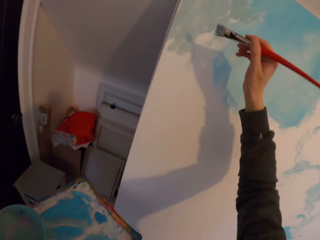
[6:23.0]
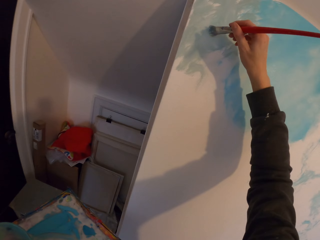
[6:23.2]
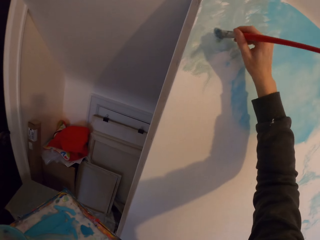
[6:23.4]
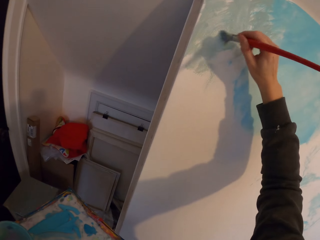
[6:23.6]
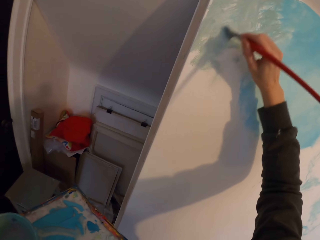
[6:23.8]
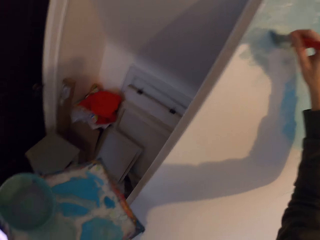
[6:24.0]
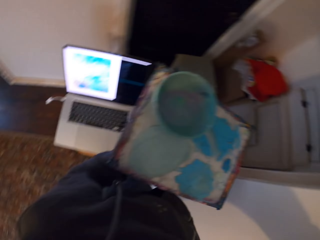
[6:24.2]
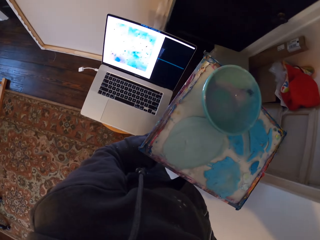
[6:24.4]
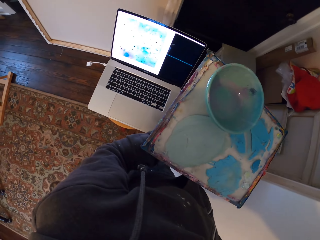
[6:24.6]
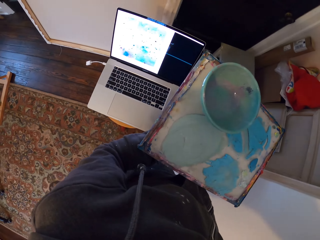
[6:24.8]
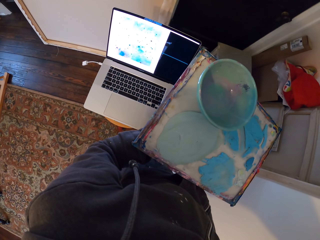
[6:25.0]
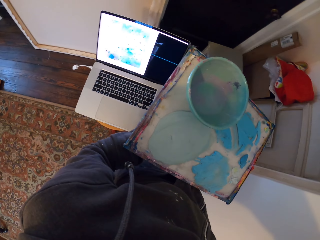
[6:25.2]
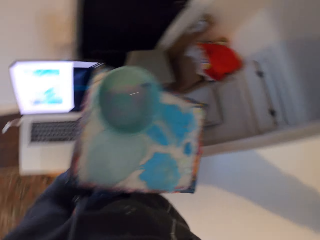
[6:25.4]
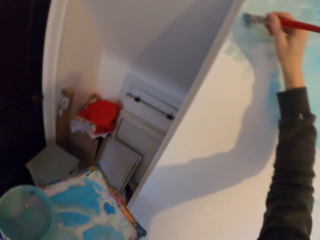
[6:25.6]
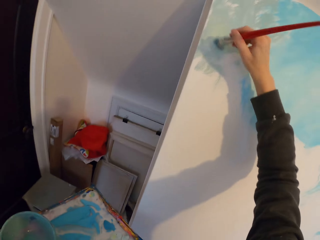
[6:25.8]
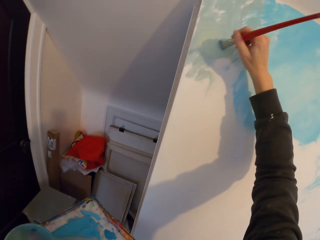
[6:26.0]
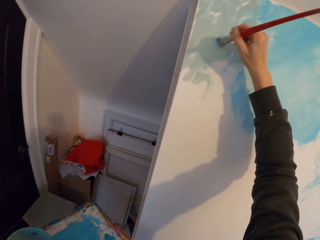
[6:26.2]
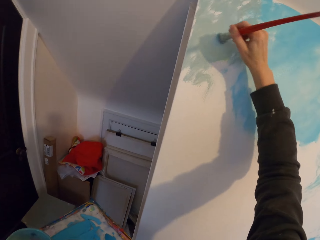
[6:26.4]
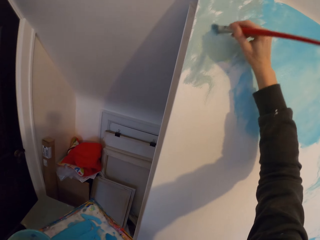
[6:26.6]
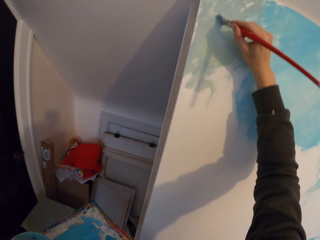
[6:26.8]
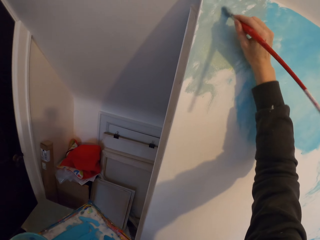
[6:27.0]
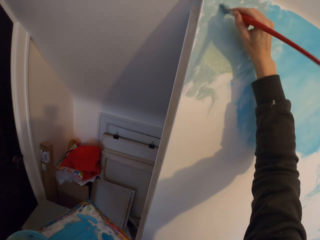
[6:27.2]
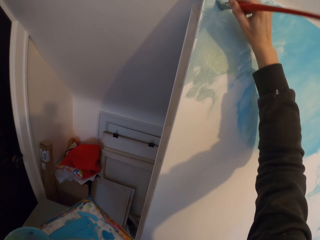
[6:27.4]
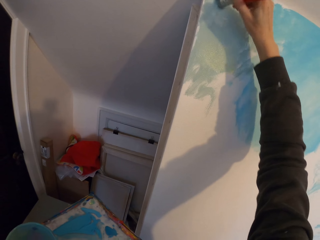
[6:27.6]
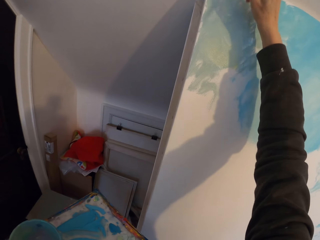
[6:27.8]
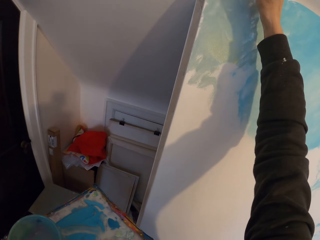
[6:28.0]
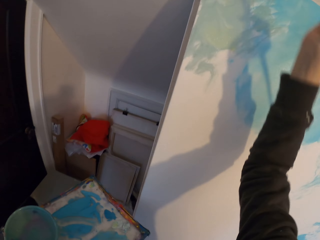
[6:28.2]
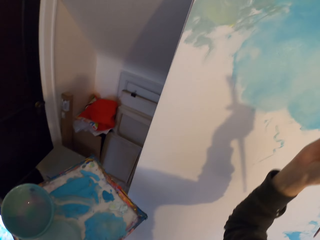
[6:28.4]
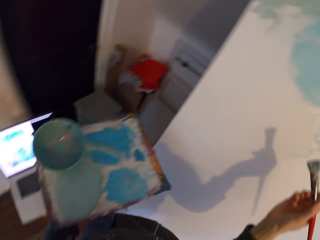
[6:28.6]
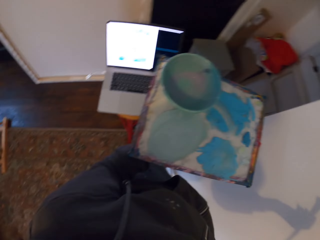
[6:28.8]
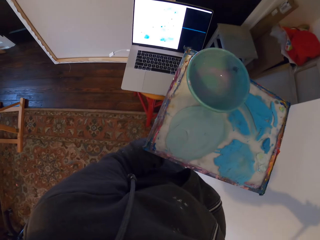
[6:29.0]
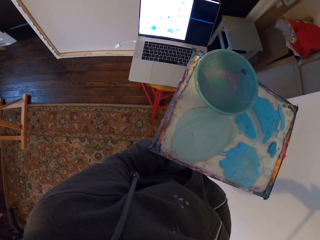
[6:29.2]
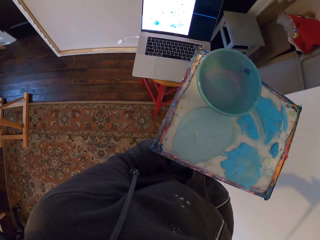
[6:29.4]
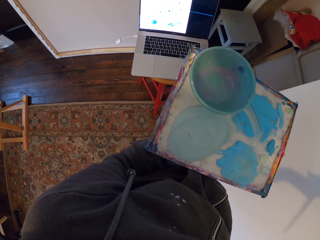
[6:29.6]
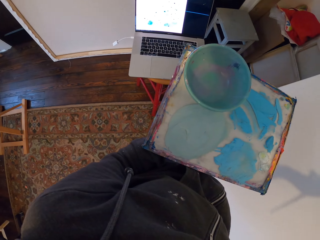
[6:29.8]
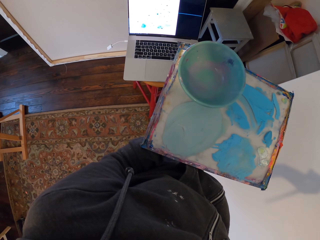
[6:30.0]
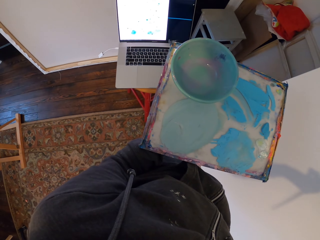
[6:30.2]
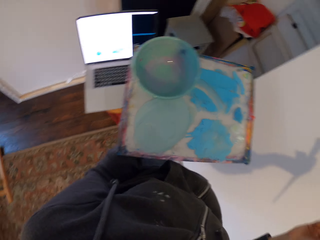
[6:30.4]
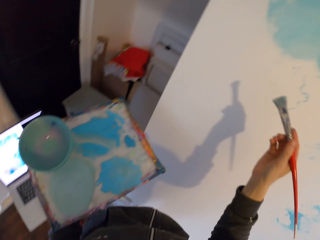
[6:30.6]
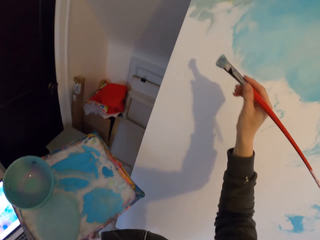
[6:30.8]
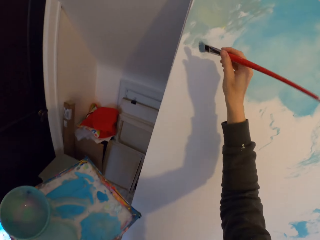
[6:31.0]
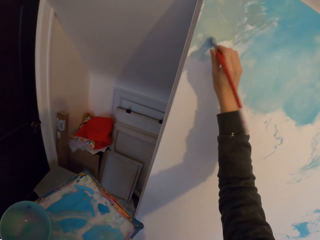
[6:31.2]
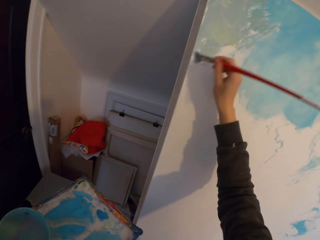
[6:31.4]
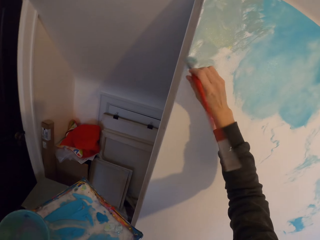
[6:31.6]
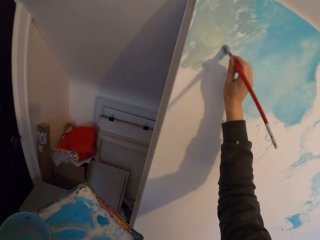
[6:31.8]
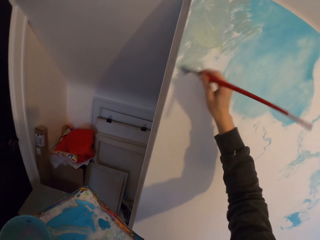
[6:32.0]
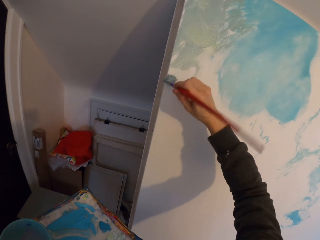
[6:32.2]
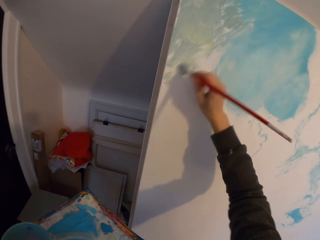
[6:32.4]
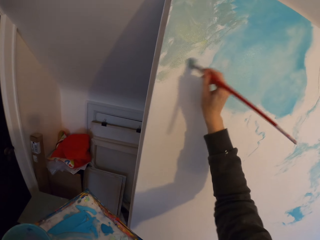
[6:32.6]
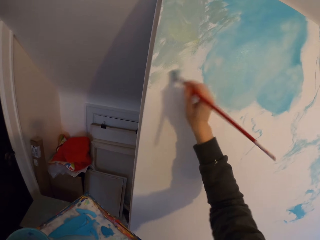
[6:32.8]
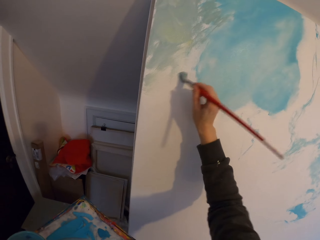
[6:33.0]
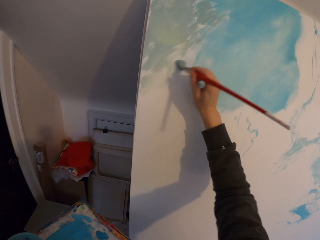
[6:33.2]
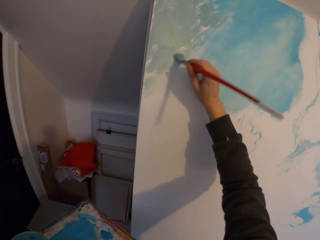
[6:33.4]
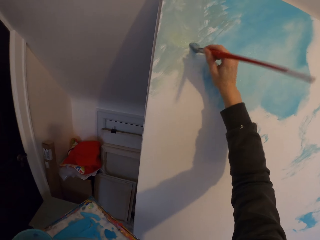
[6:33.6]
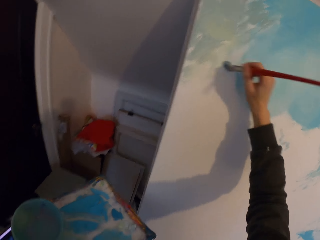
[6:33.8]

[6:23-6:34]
The camera wearer draws the art on the board. They look at the laptop. They draw the art on the board. They look at the laptop. They draw the art on the board.

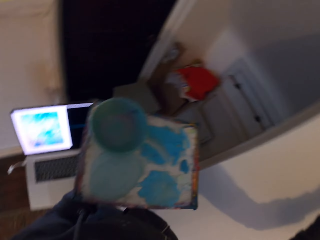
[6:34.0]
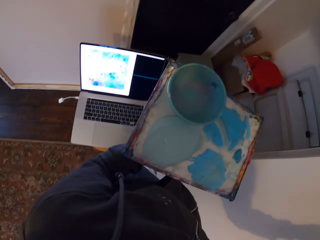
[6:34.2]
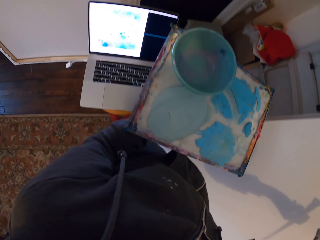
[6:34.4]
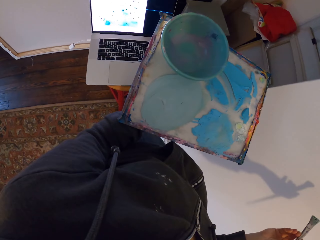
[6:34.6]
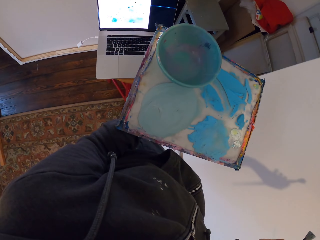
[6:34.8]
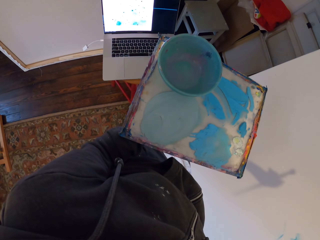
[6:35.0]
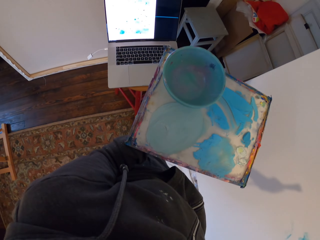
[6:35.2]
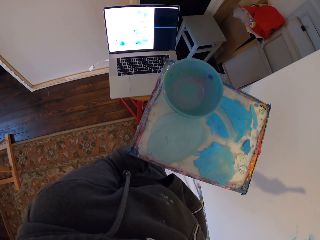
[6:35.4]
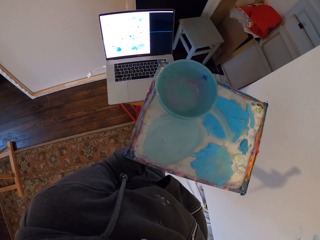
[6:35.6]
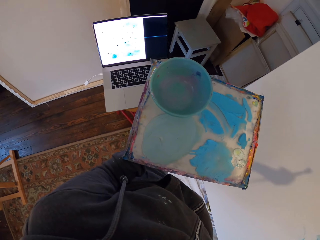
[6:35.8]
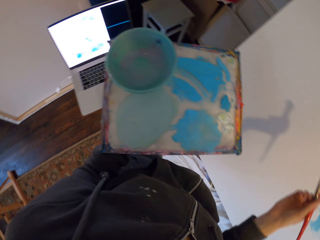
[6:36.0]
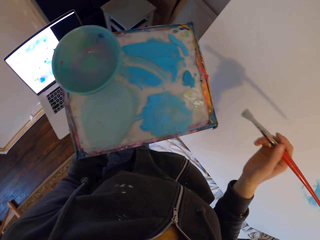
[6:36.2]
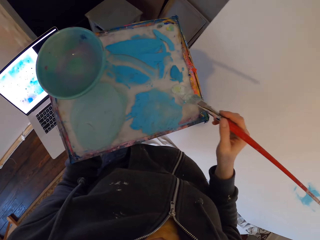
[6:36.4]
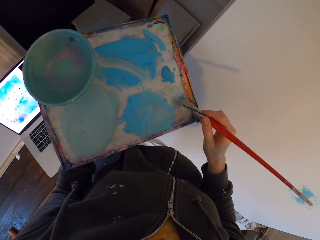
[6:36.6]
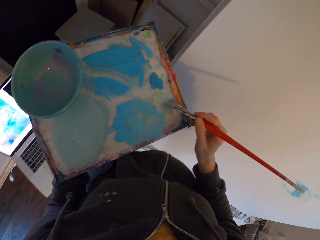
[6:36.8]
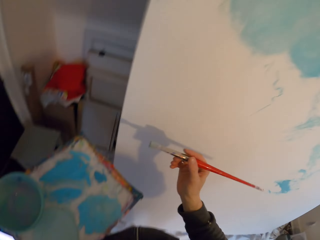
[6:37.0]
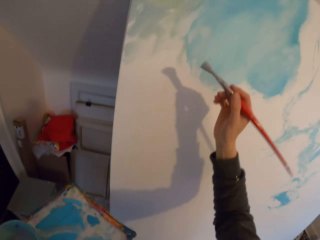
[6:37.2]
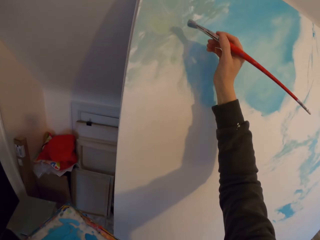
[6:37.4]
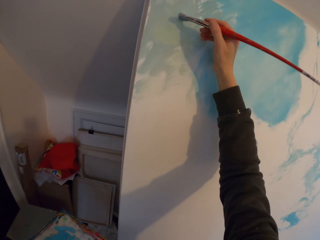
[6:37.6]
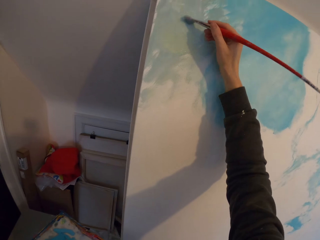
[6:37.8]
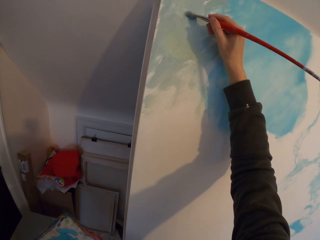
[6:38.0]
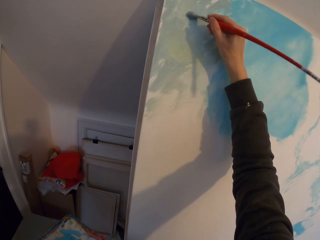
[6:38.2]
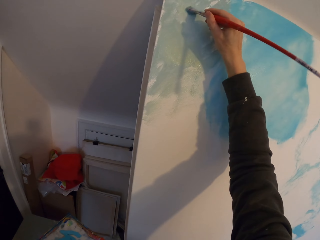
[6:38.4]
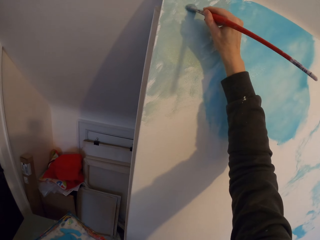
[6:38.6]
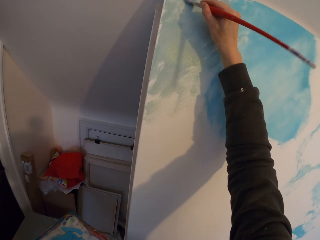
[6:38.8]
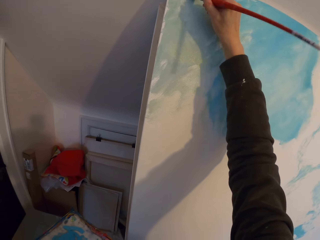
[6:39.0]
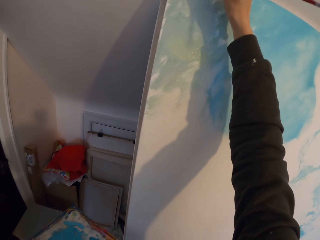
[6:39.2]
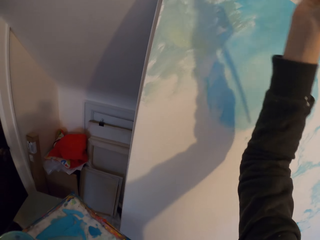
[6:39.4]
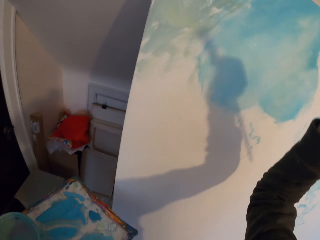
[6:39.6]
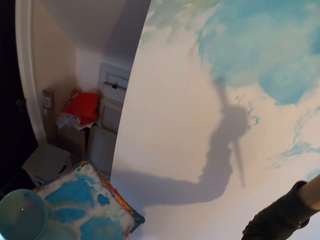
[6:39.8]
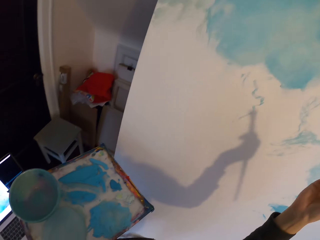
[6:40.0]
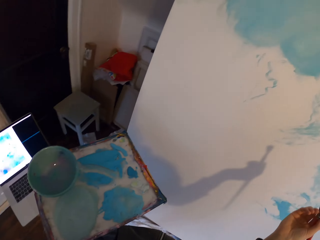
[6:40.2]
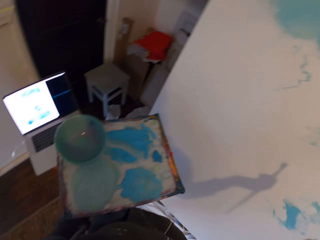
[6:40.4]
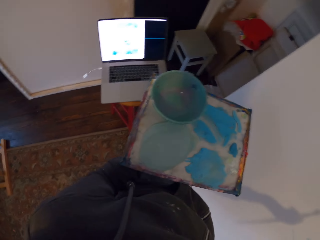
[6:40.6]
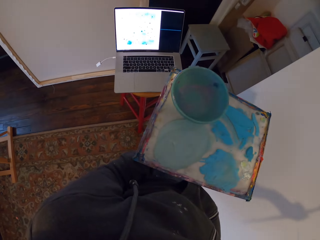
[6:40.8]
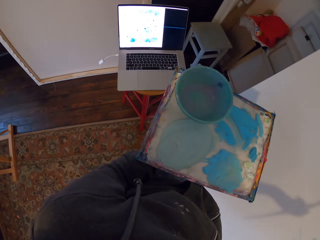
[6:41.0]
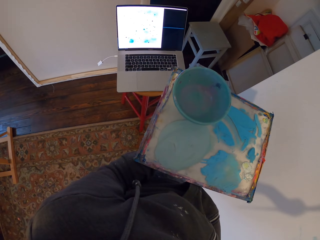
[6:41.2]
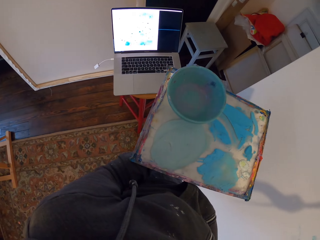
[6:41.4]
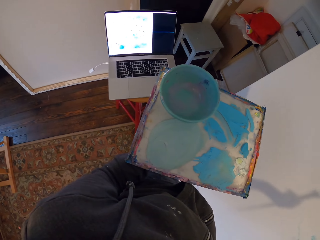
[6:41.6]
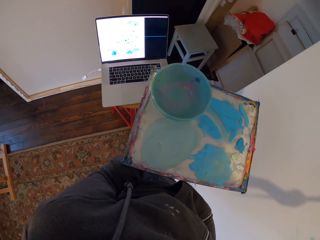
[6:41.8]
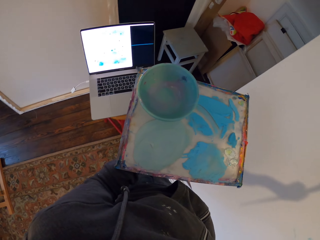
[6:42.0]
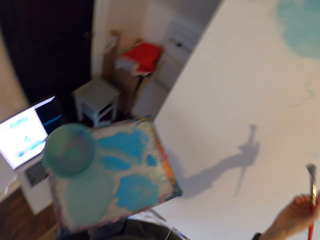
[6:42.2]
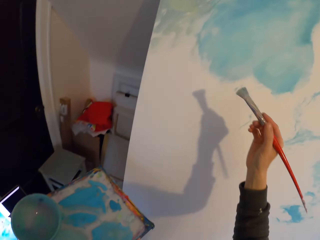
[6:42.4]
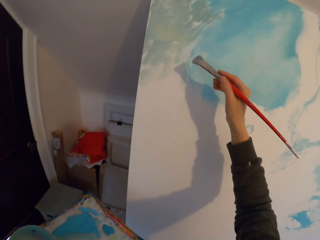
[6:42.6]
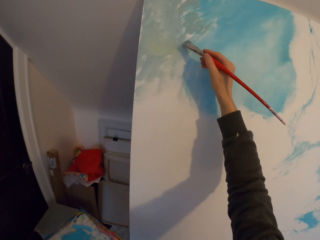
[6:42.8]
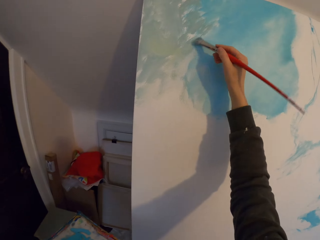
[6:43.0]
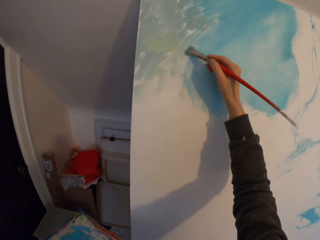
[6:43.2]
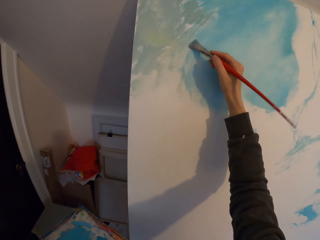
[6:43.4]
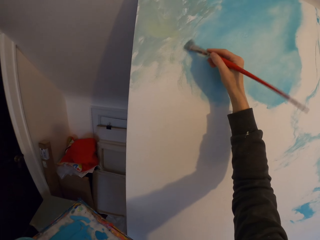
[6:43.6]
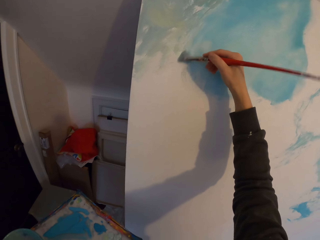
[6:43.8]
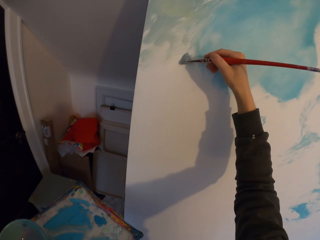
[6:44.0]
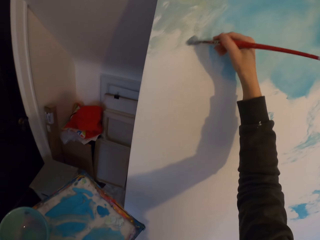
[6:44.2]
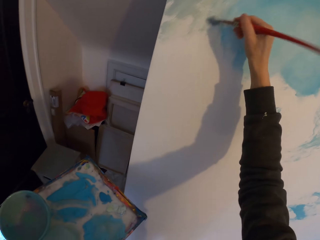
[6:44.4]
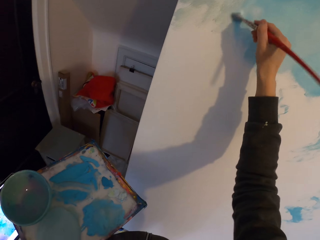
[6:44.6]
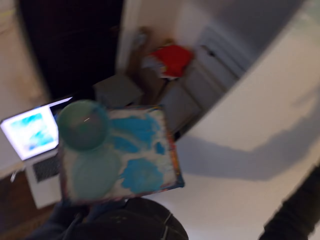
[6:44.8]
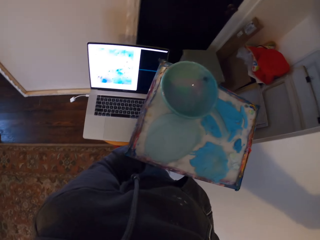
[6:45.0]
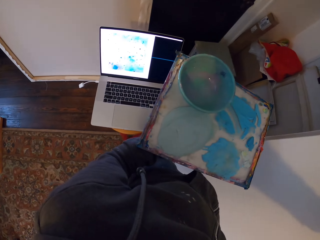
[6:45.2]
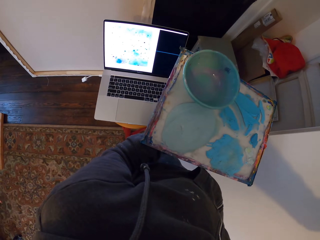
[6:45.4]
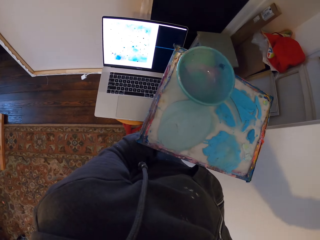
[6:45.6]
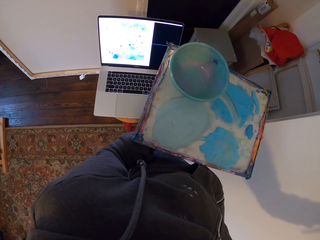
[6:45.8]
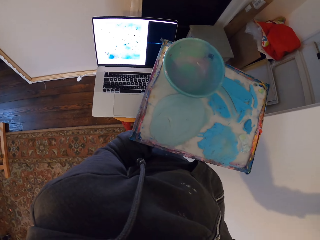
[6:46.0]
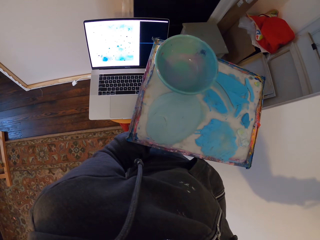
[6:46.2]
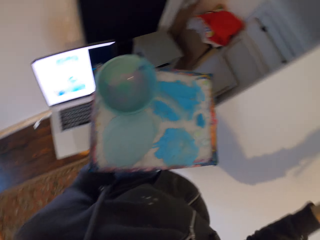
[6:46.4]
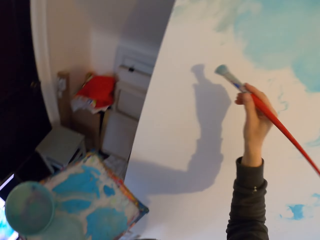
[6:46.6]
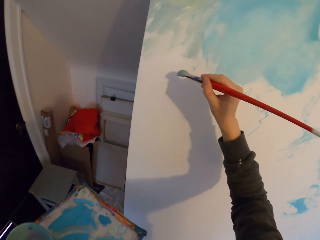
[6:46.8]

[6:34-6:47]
The camera wearer looks at the laptop. They dip the brush in the ink. They draw the art on the board. They look at the laptop. They paint the laptop. They draw the art on the board. They look at the laptop.
